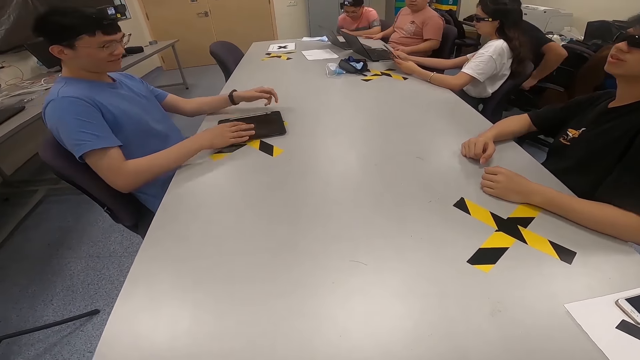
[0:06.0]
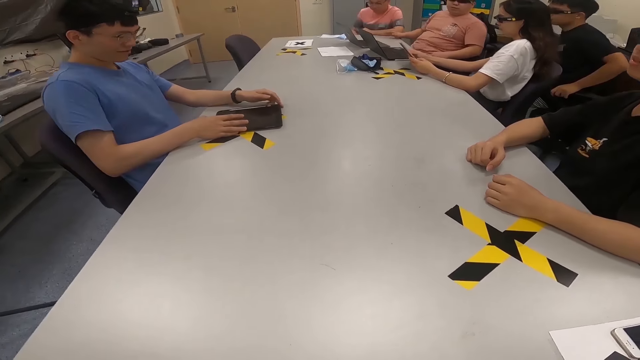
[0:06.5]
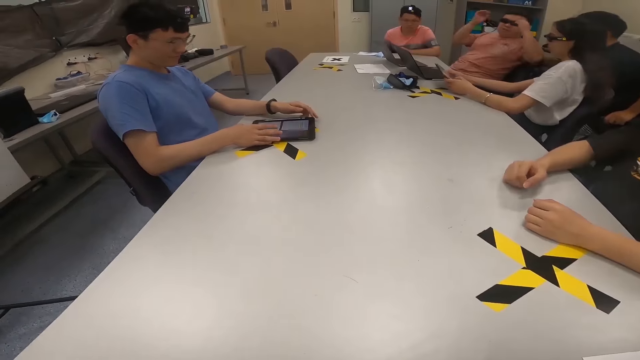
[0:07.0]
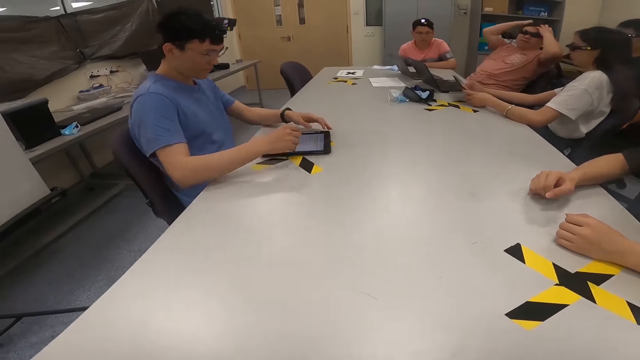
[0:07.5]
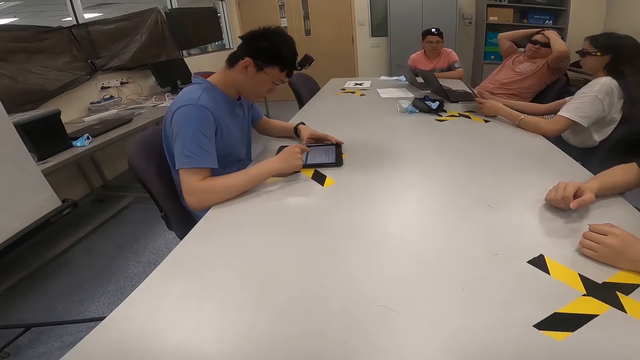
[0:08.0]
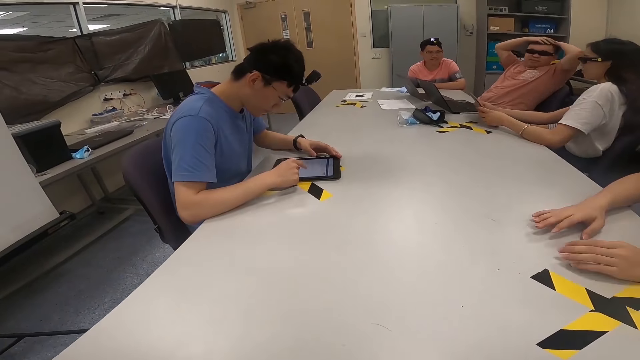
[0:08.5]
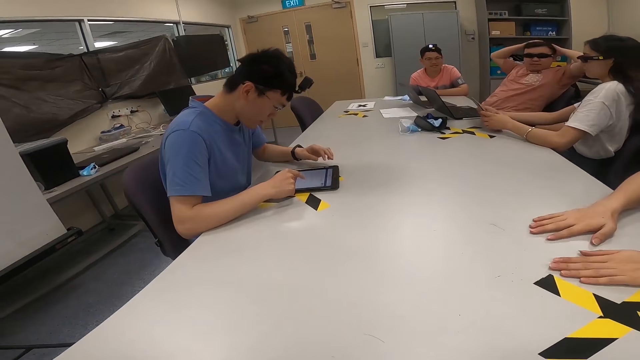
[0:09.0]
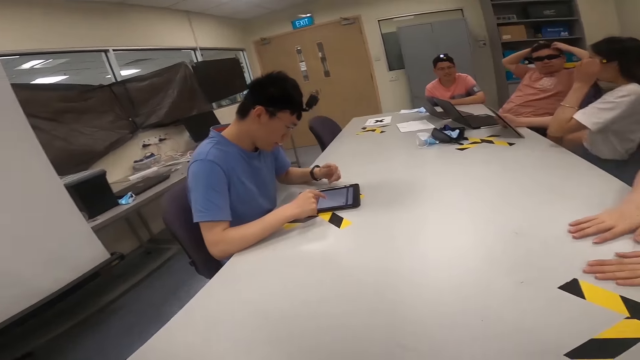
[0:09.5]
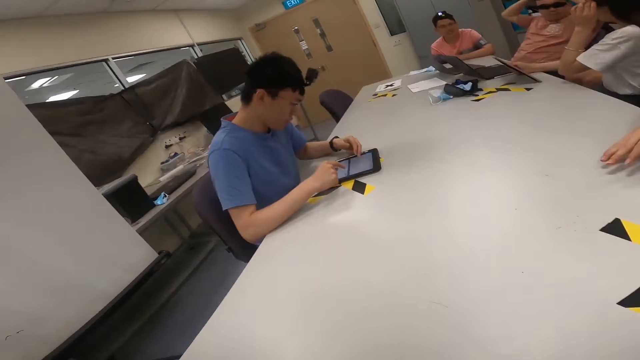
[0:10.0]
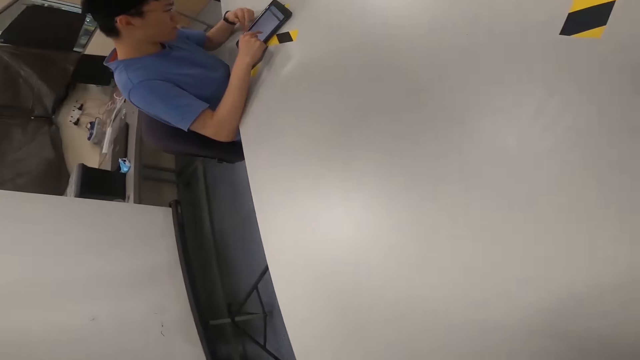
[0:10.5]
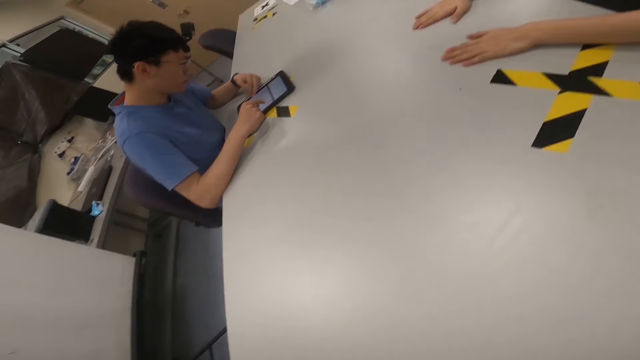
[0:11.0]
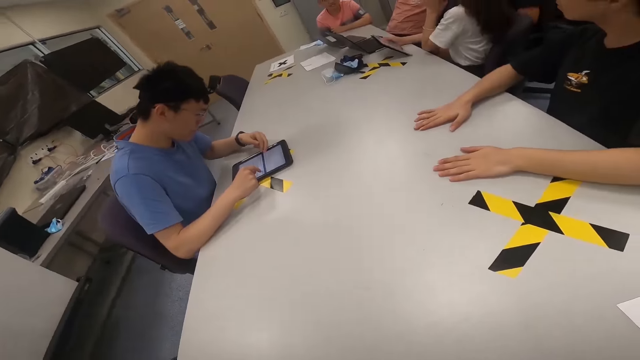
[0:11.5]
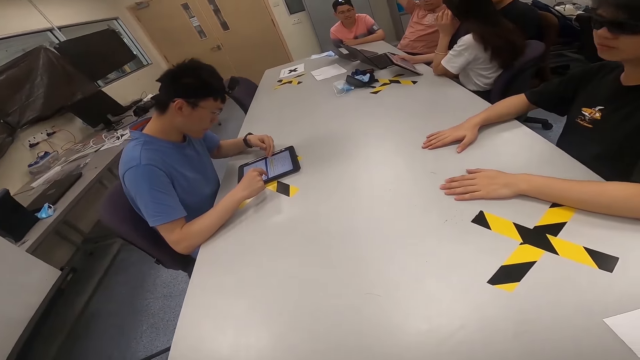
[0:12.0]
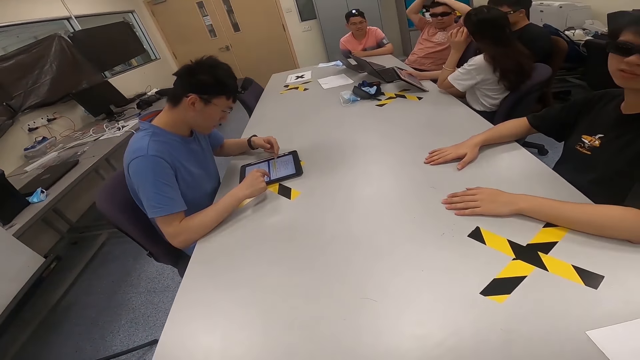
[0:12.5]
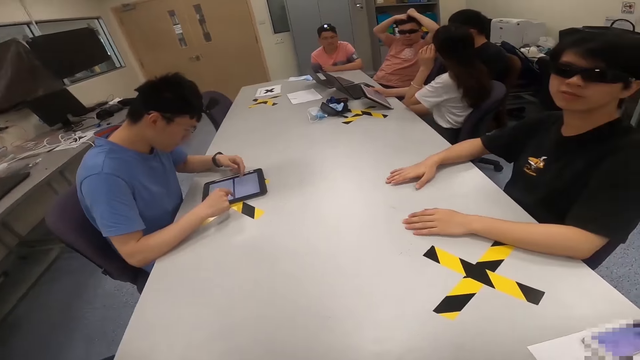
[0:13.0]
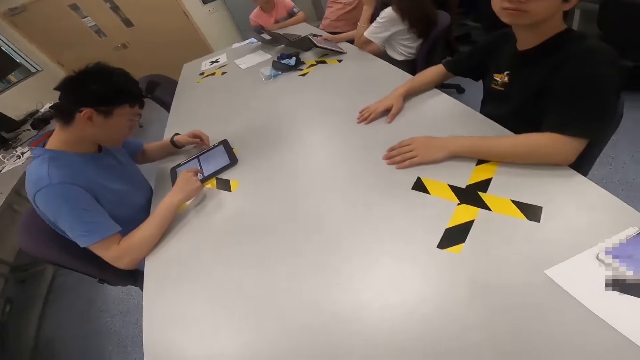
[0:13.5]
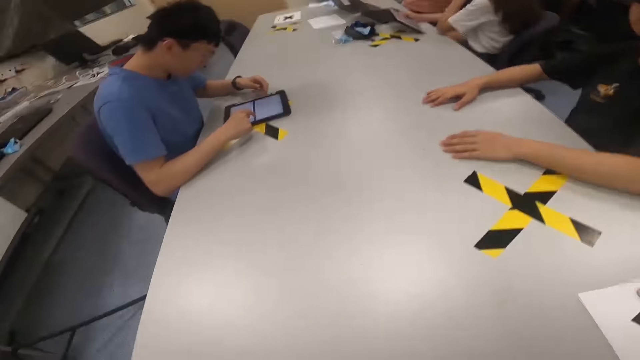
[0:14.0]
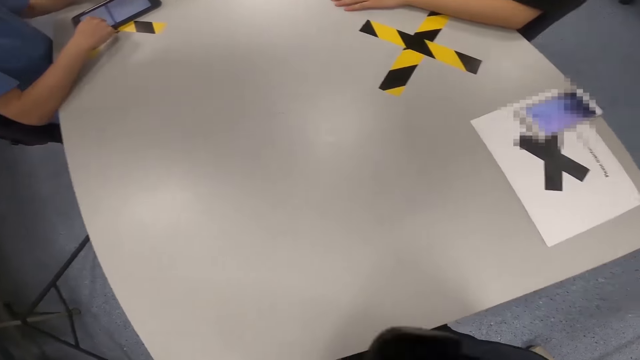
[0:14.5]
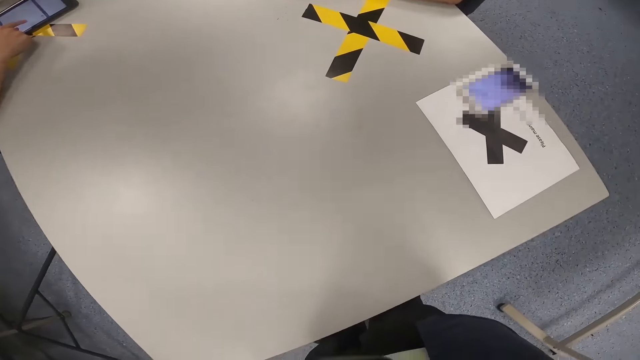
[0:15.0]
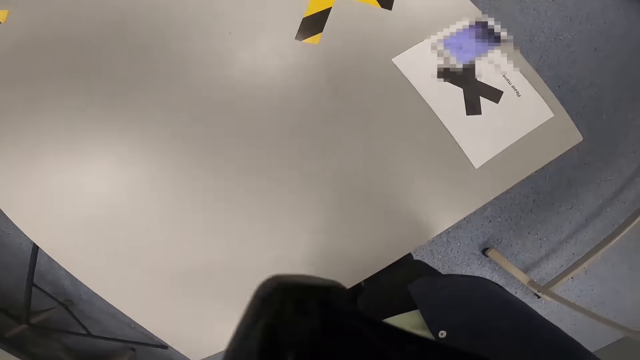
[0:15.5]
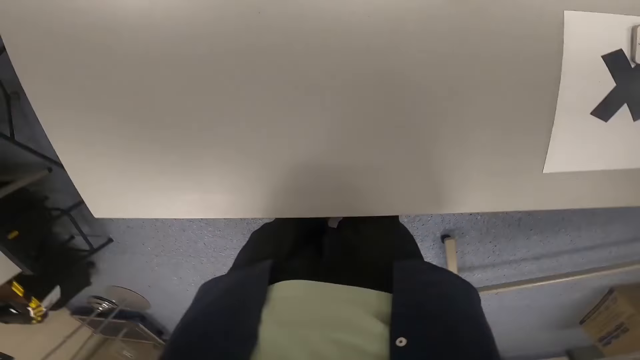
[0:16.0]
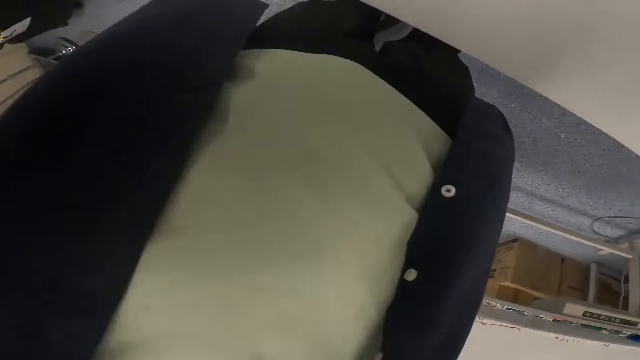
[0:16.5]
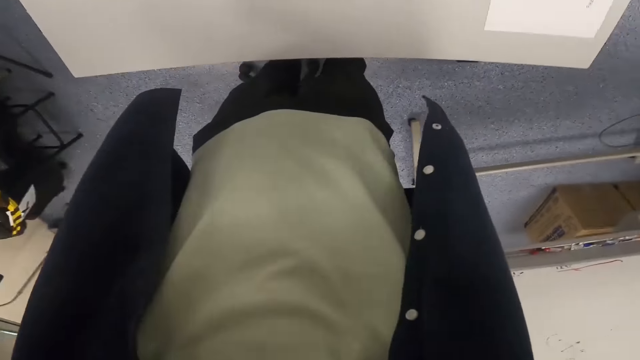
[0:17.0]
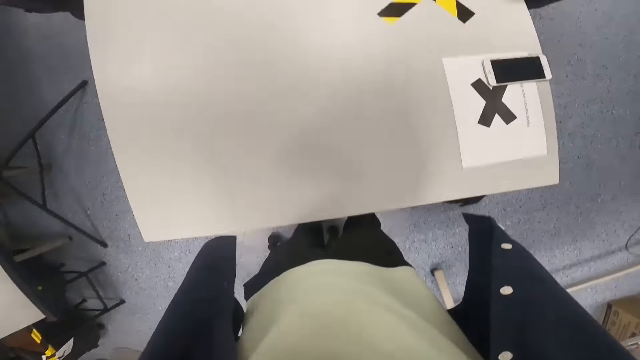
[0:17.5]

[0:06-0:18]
A man adjusts his seat on the floor. Another man touches his head. Another man operates a tablet with his hand. Another man lifts up his hands. Another man adjusts his chair on the floor. The first man looks around a room. A lady adjusts her spectacles. Another man looks around the room. The camera wearer adjusts a camera with his hands. The third man looks around the room.

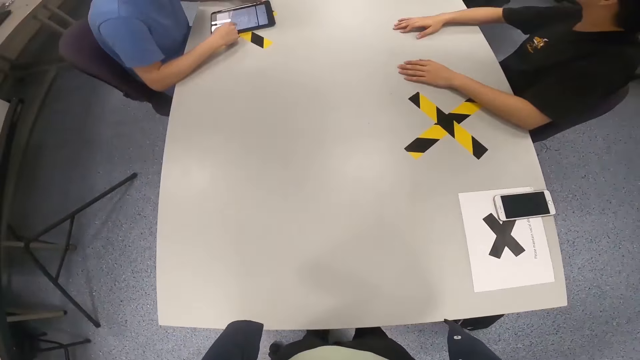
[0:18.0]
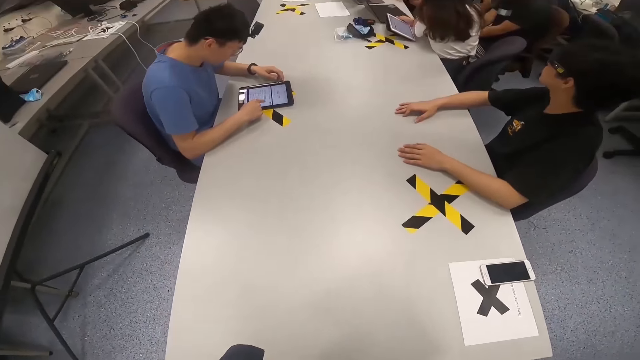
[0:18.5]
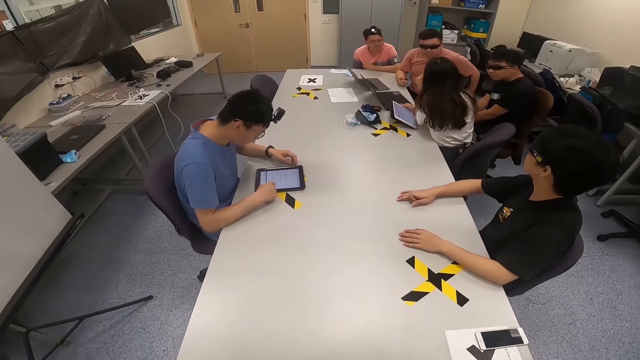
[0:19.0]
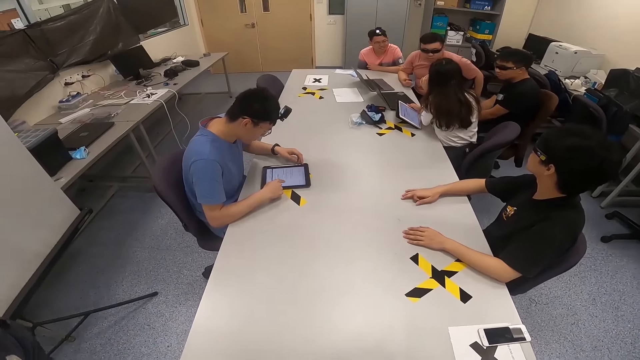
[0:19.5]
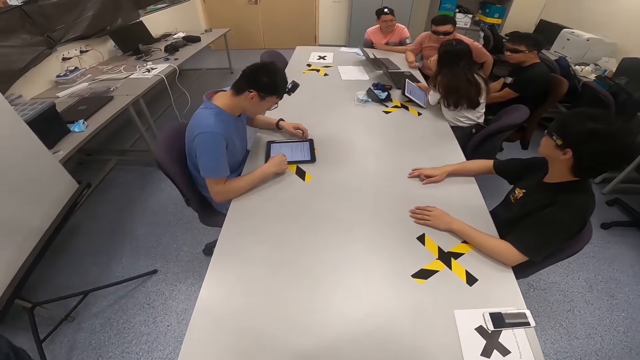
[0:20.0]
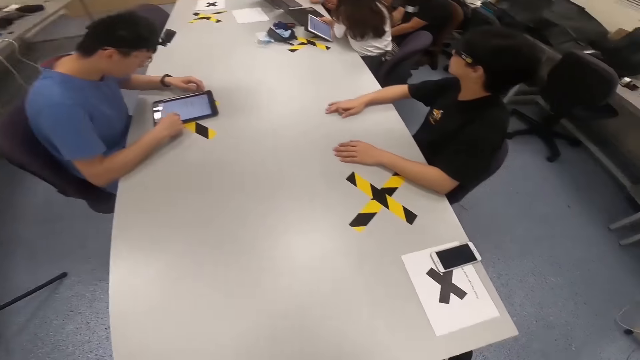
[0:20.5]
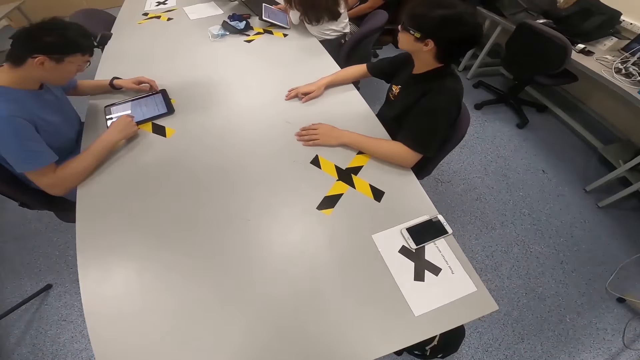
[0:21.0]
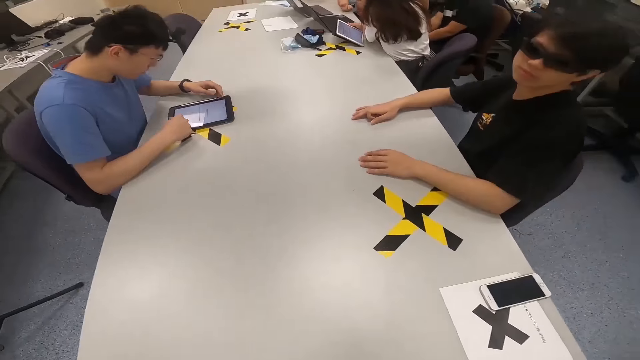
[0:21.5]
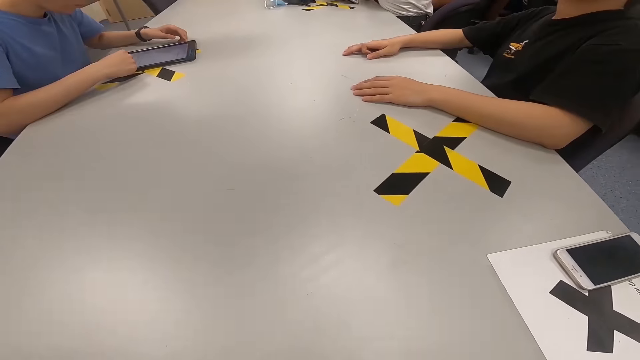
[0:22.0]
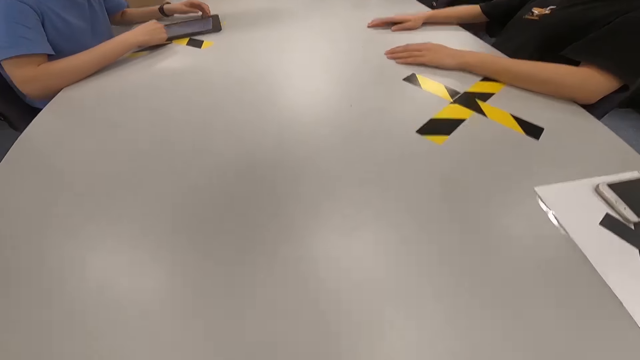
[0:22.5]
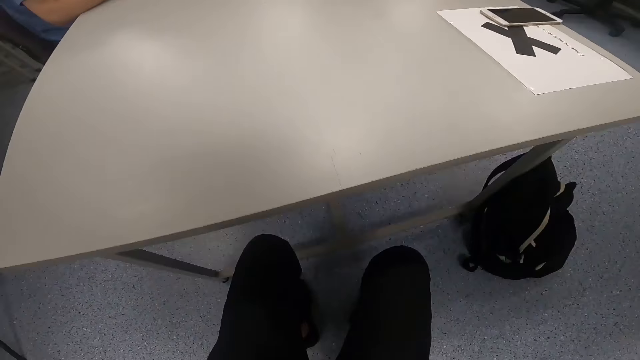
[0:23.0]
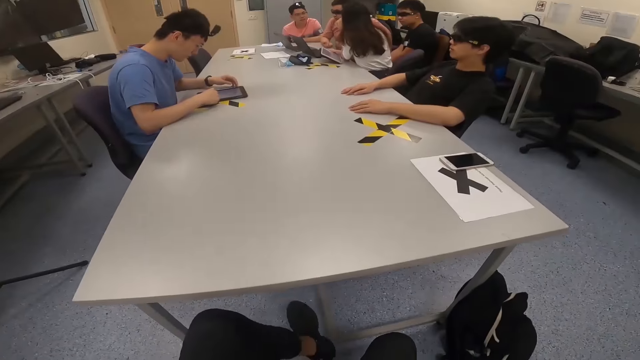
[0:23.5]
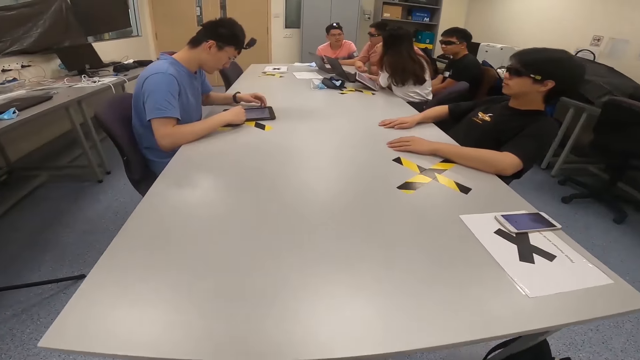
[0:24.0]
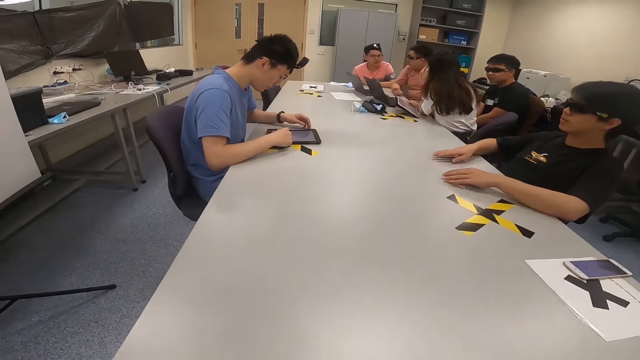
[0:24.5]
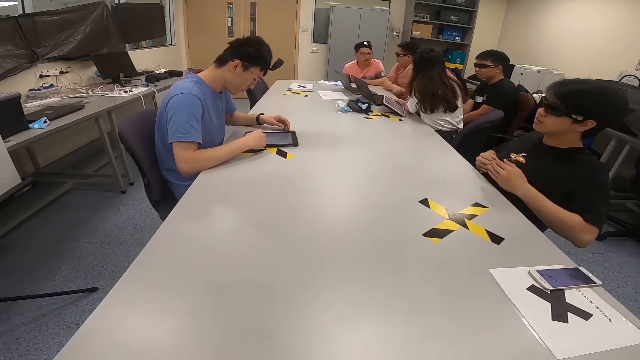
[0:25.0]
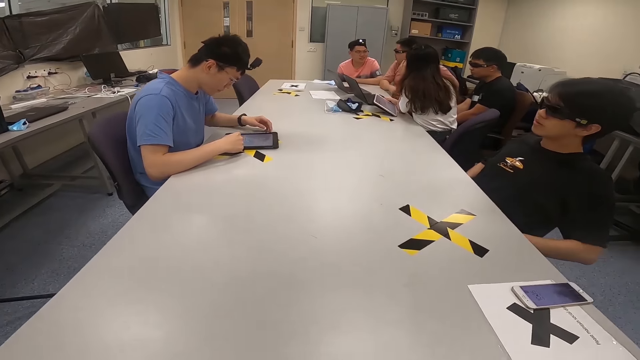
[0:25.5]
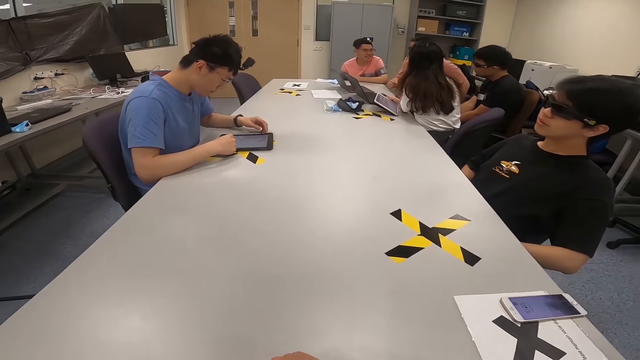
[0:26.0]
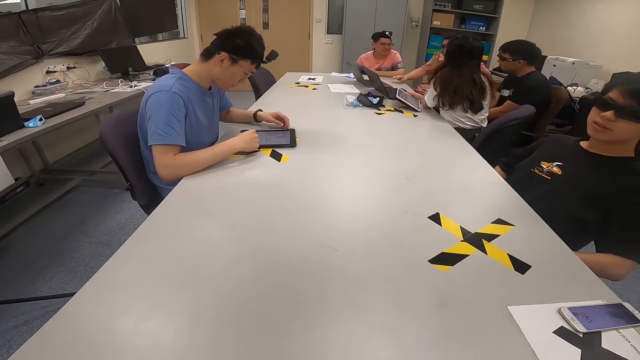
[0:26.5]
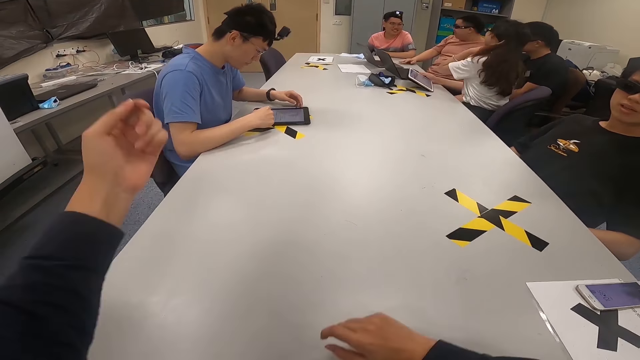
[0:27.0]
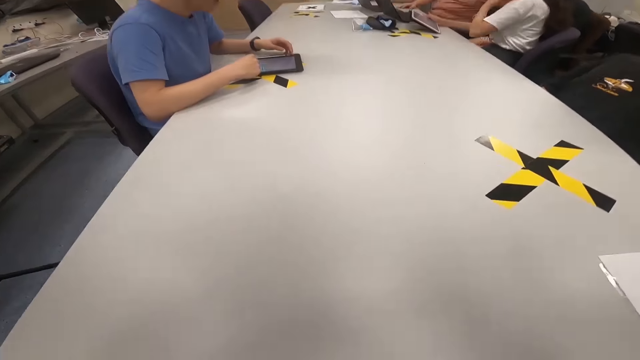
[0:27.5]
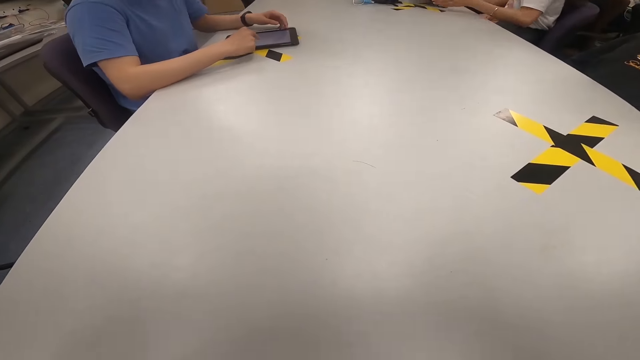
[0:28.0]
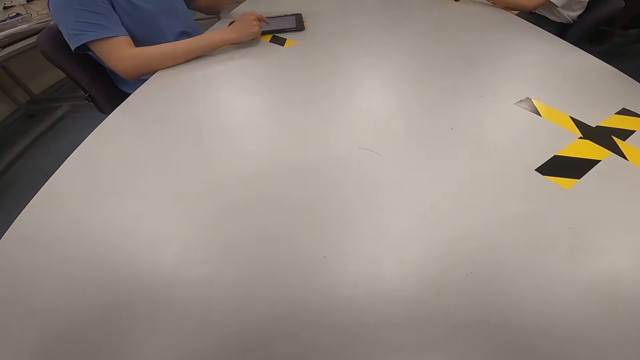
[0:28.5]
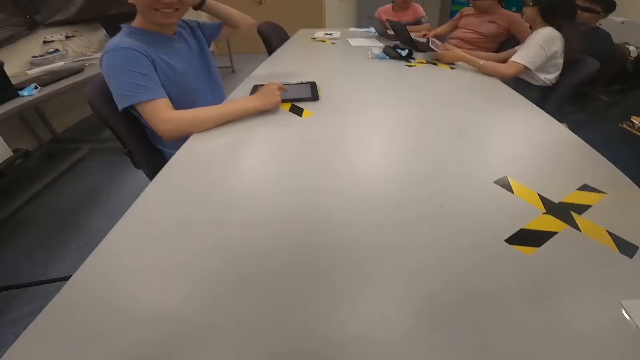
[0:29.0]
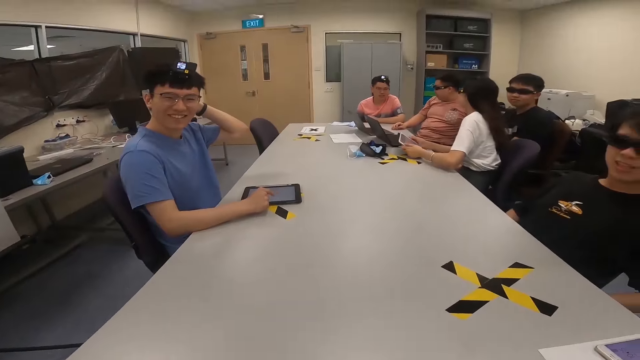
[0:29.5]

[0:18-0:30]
A man sits on the chair. Another man sits on the chair. A lady sits on a chair. Another man puts his hands on the table. Another man sits on the chair. The camera wearer looks around a room. Another man operates a tablet with his hand. Another man looks around the room. The camera wearer sits down. Another man interacts with the lady. The camera wearer moves his feet on the floor. The lady interacts with the seventh man. The camera wearer looks around the room. Another man moves his hands. Another man interacts with the seventh man. The camera wearer adjusts the camera. He lifts up his hands. The eighth man looks around the room. The seventh man moves his hands on a table. The lady flips her hair. The ninth man looks around the room. The fourth man sits on the chair. The first man sits on the chair. The second man sits on the chair. The fifth man lifts up his hand and scratches his head.
